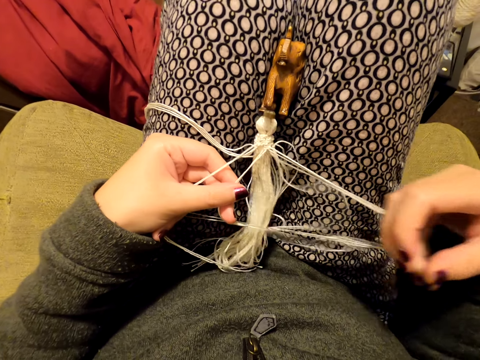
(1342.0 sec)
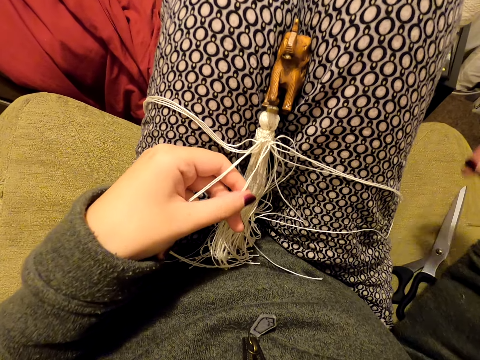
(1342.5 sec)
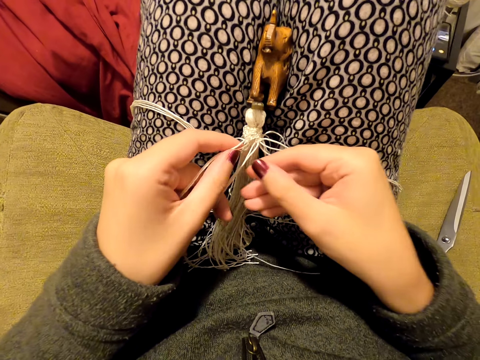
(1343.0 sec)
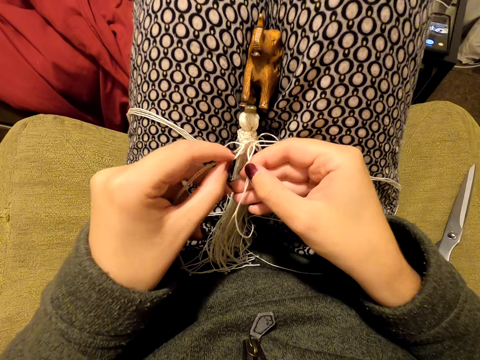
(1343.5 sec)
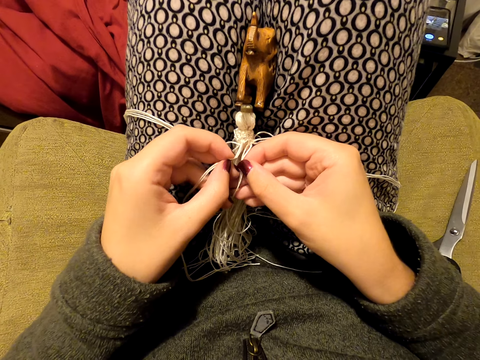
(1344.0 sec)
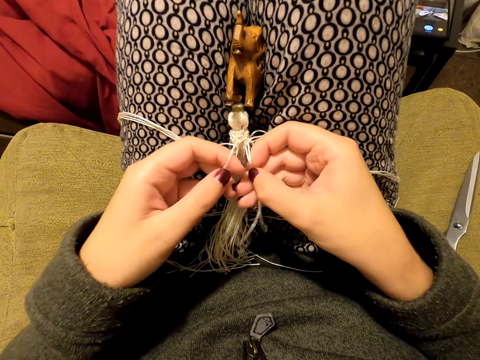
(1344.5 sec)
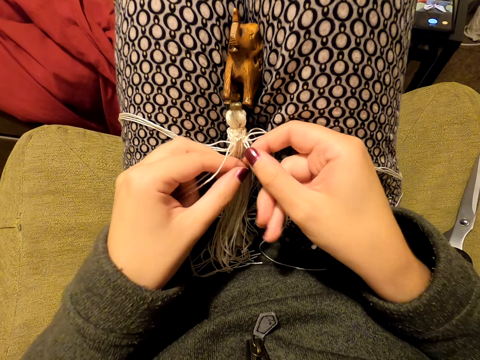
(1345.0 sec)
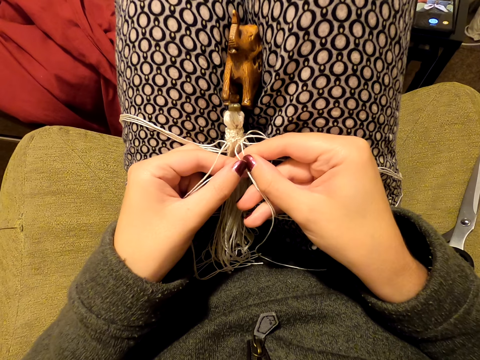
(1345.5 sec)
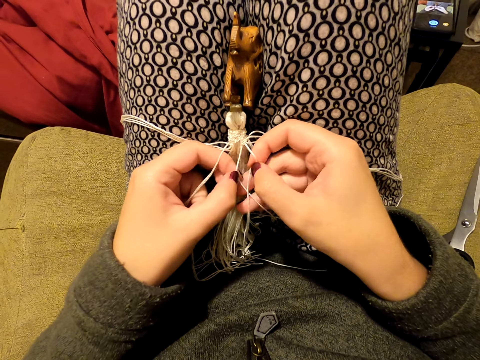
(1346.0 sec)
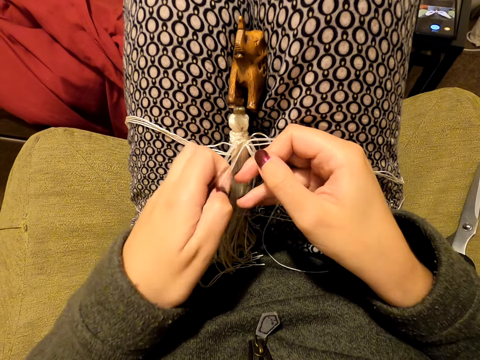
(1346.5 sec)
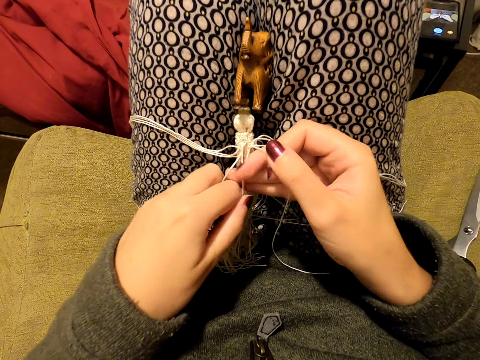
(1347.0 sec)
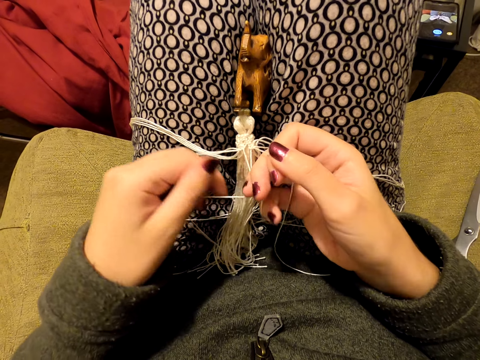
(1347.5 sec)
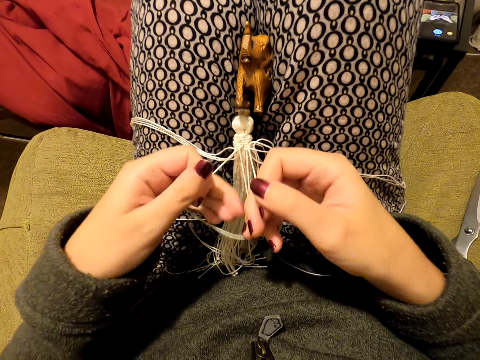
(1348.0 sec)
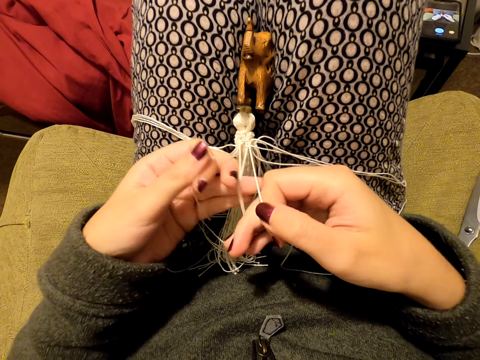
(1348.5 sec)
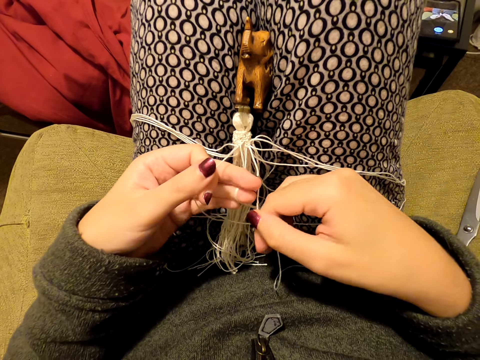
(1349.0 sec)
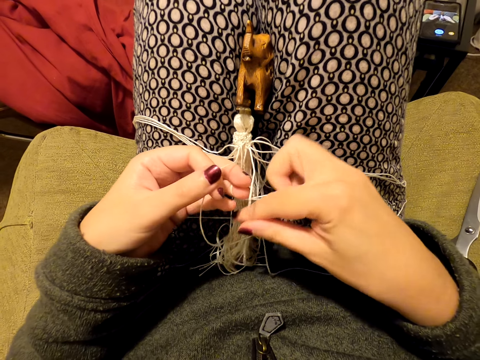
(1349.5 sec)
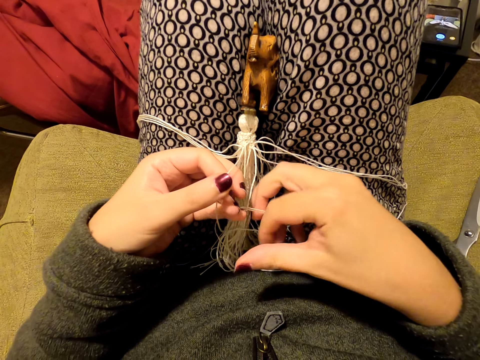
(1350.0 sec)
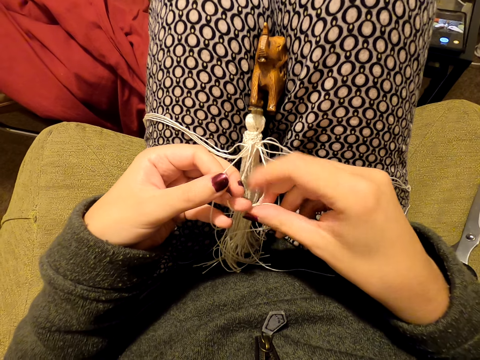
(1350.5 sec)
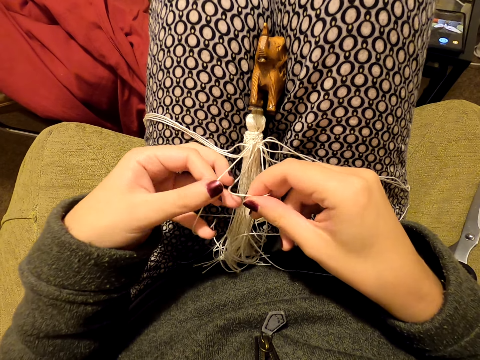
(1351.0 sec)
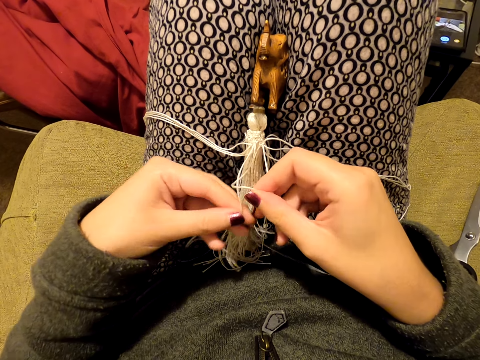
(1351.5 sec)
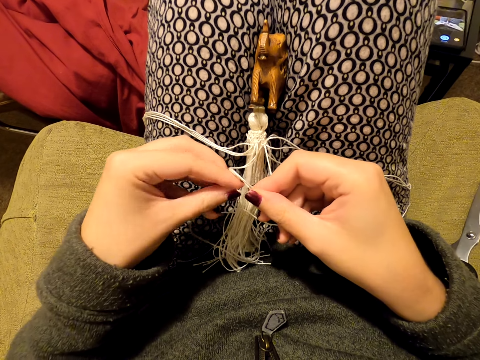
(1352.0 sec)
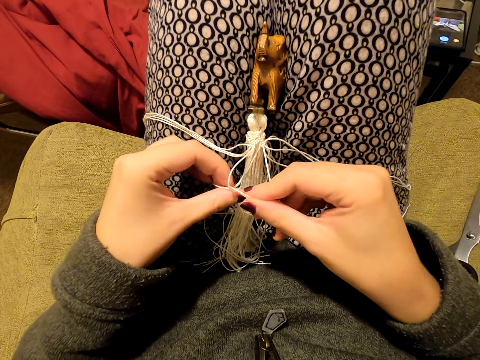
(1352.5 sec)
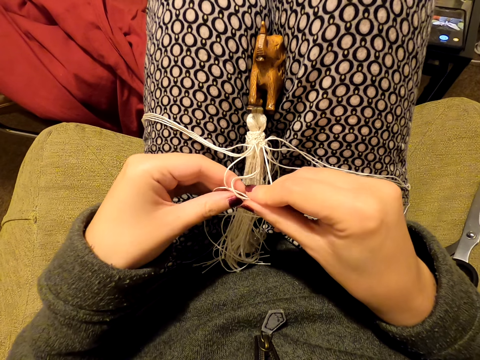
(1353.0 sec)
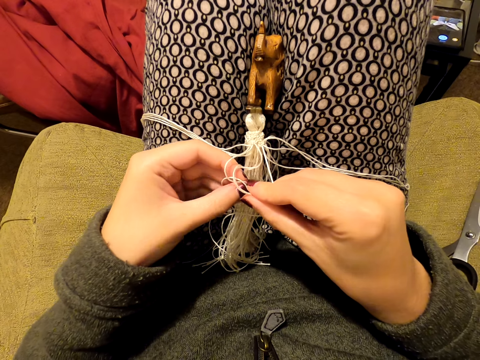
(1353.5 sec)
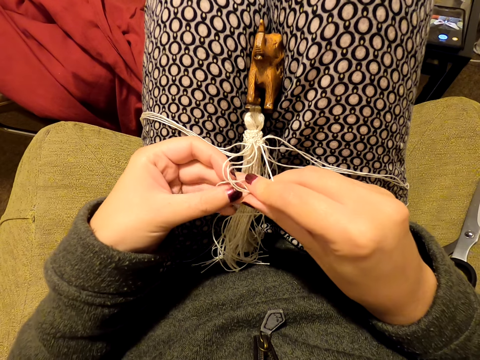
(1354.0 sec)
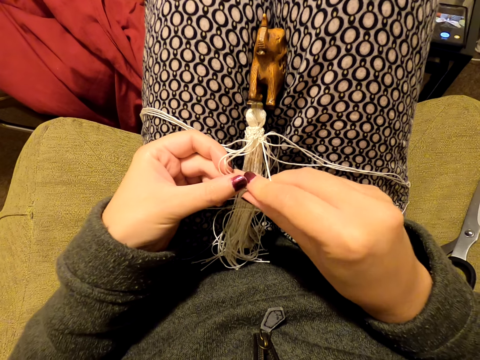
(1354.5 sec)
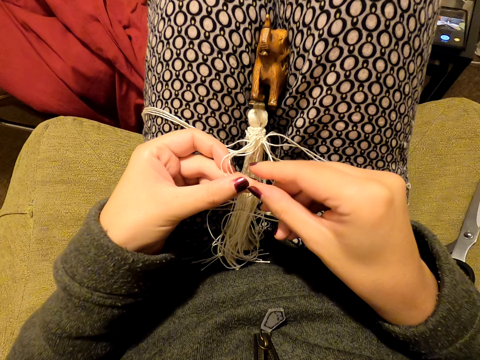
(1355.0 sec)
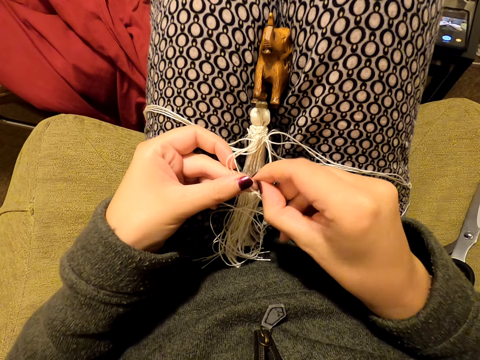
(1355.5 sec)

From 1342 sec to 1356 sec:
The camera wearer puts the thread on her leg. She switches the thread to the other hand. She picks up the thread. She switches the thread to the other hand. She weaves something. She knits a tassel decoration with both hands.

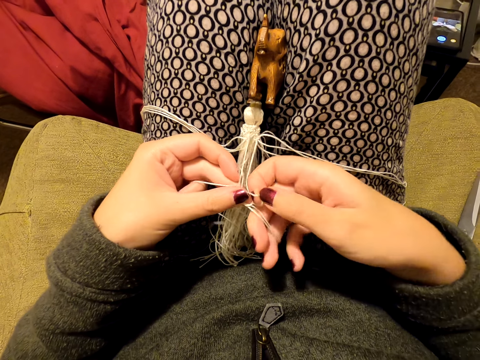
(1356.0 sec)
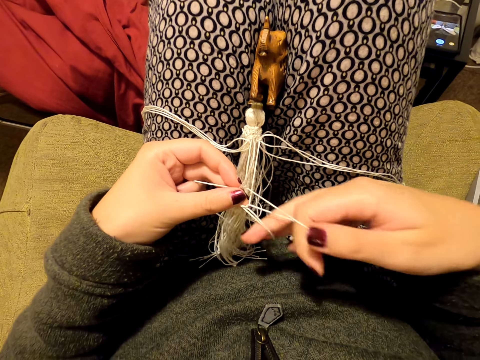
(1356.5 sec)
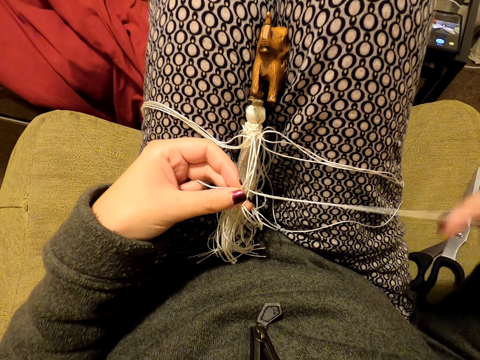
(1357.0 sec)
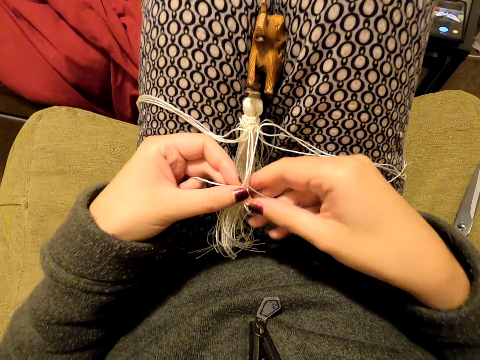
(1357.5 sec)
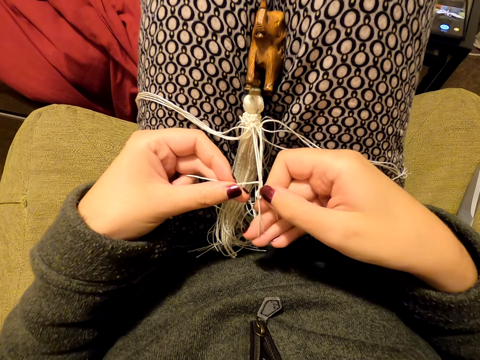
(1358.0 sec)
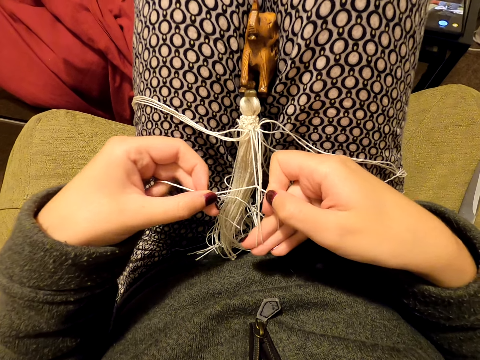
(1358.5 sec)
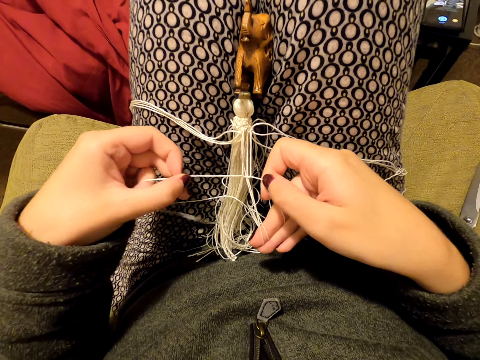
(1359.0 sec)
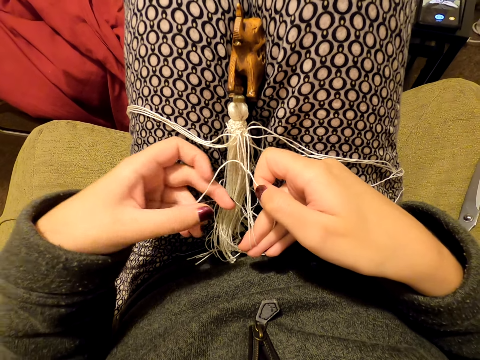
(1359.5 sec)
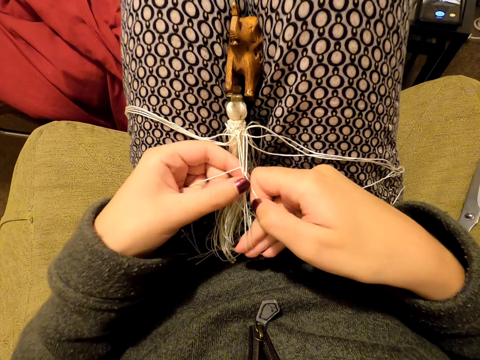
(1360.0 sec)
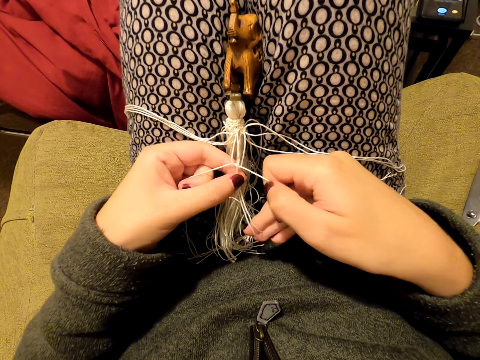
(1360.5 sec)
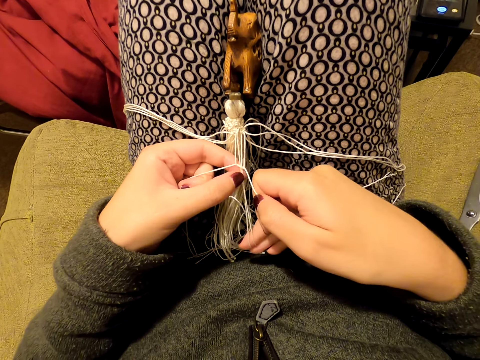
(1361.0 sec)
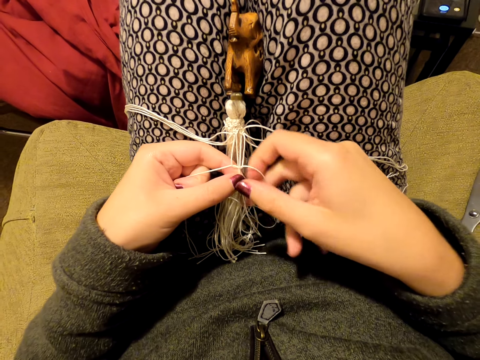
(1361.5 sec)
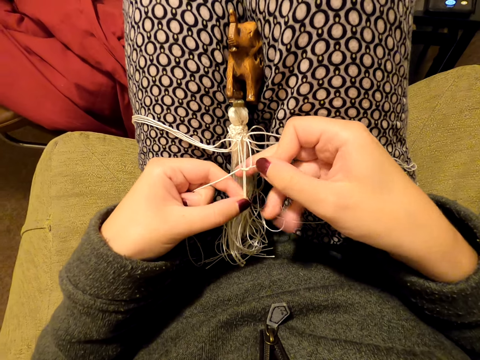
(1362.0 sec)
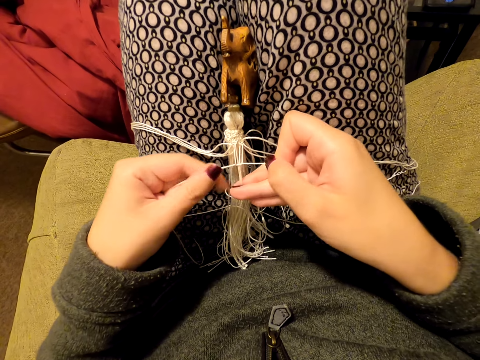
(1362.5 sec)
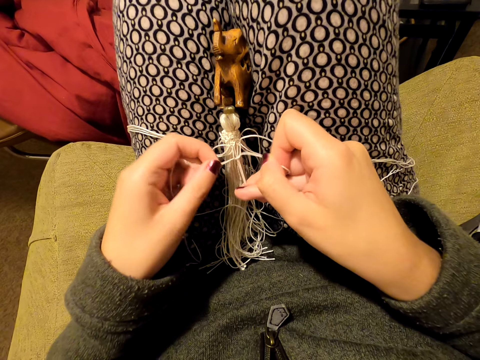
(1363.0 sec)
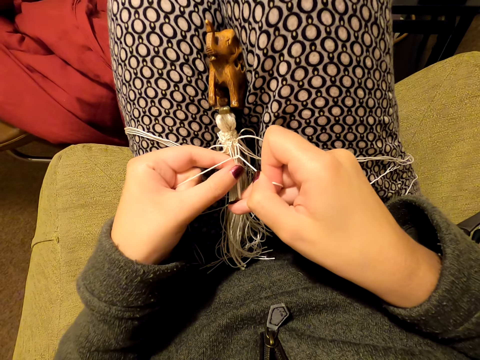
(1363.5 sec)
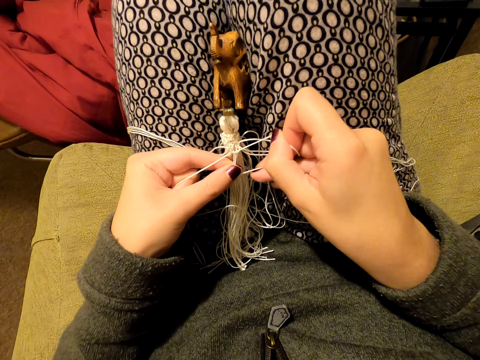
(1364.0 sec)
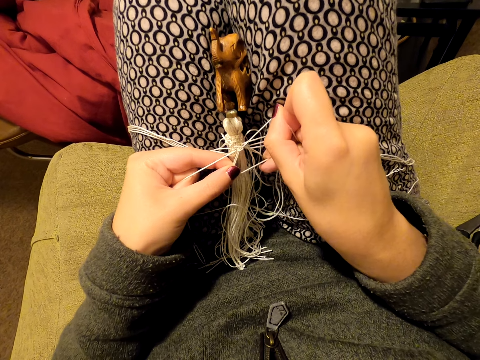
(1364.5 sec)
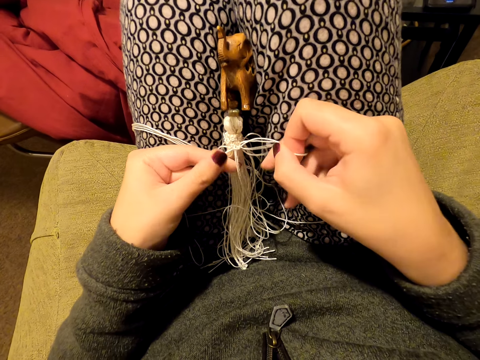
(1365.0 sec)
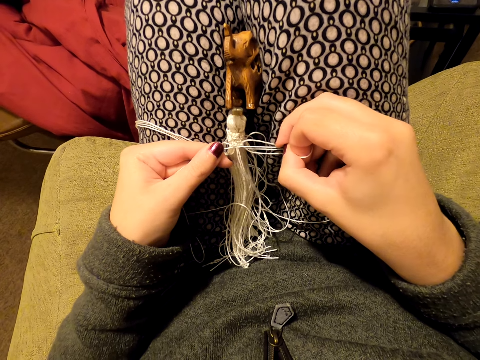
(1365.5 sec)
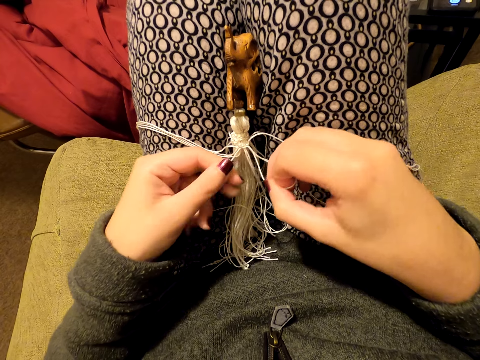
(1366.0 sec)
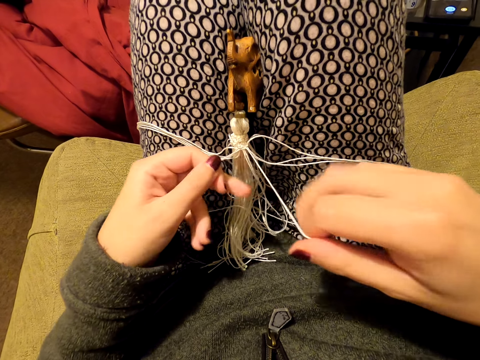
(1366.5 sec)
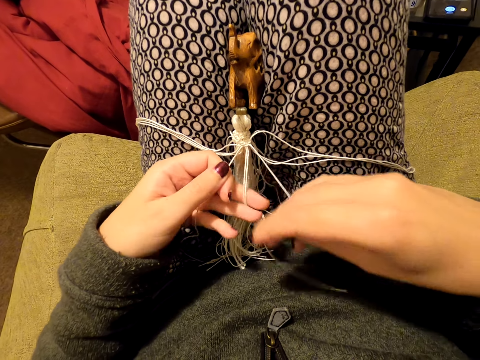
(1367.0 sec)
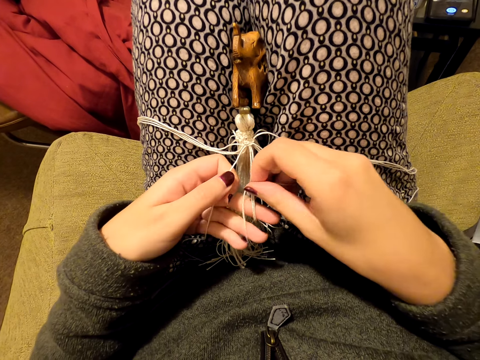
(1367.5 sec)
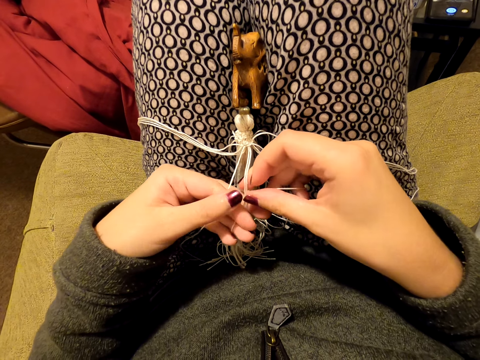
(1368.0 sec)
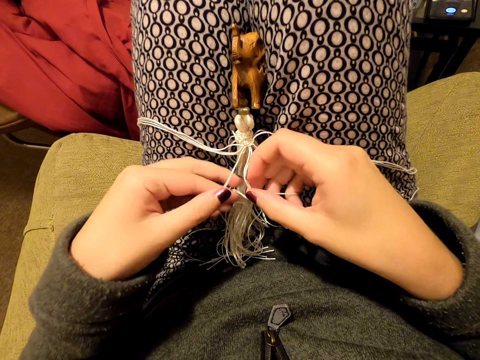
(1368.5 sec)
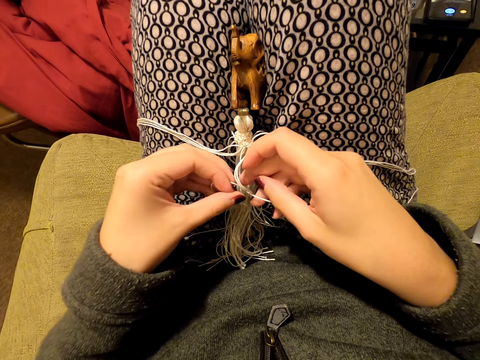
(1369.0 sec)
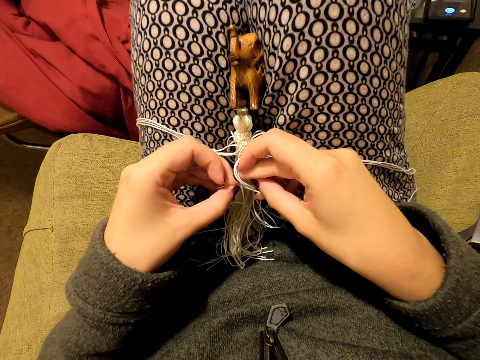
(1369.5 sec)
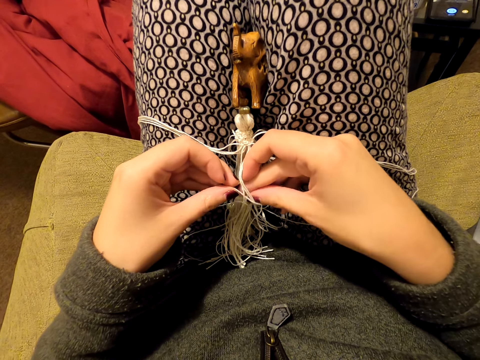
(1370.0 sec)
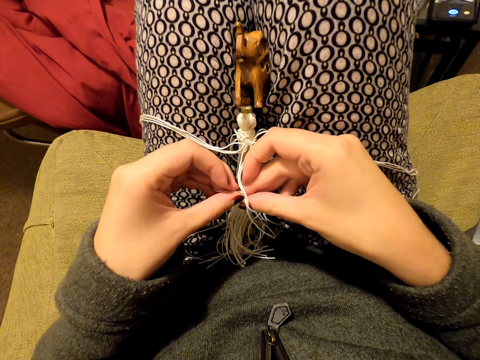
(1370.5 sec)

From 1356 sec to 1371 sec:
The camera wearer pulls the thread. They tighten a knot. They pull the thread. They knit a tassel decoration with both hands. They weave something.
